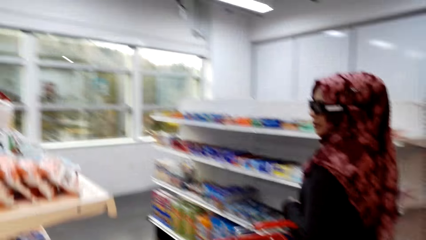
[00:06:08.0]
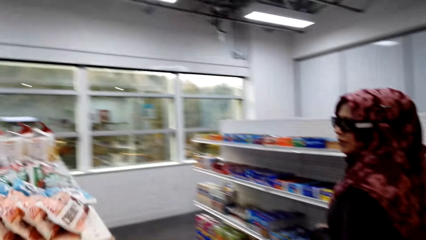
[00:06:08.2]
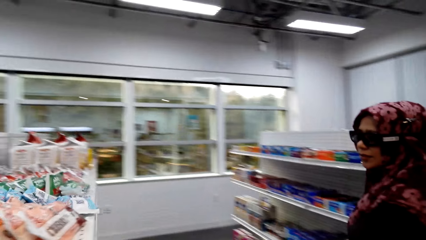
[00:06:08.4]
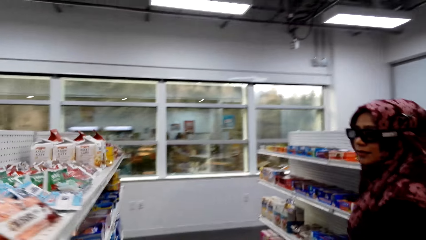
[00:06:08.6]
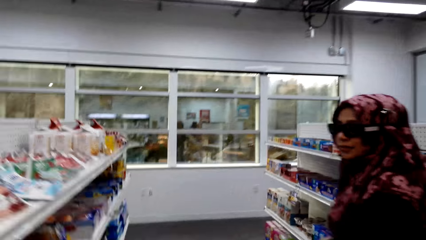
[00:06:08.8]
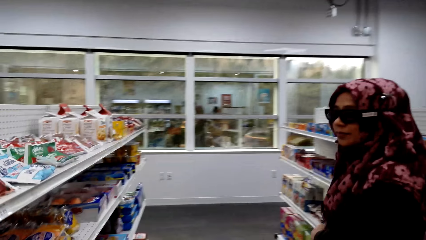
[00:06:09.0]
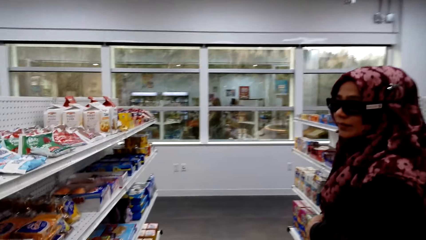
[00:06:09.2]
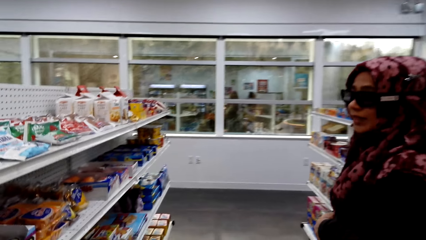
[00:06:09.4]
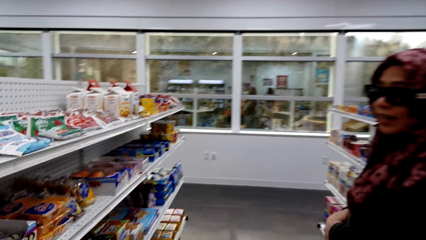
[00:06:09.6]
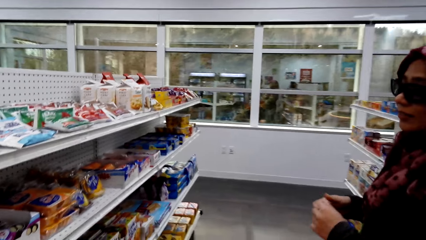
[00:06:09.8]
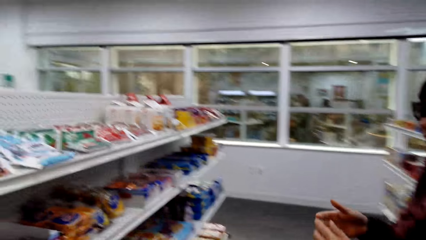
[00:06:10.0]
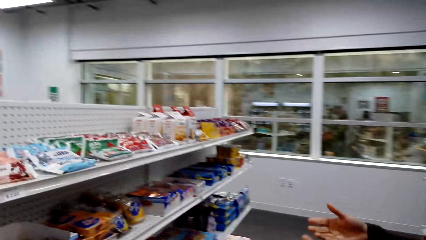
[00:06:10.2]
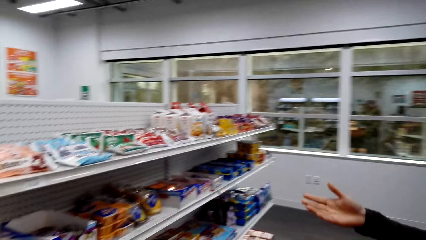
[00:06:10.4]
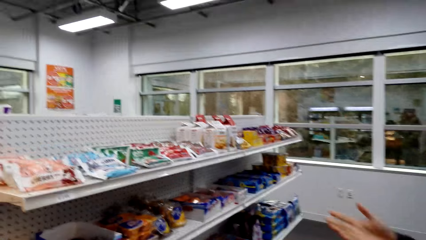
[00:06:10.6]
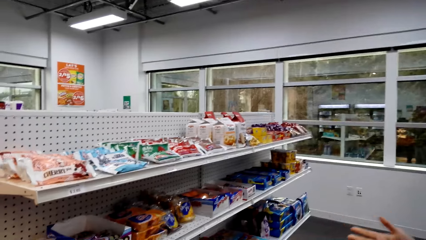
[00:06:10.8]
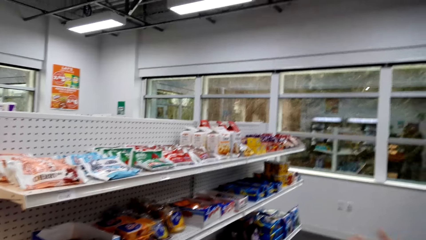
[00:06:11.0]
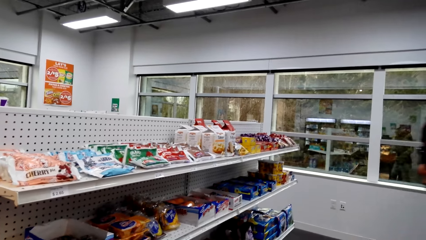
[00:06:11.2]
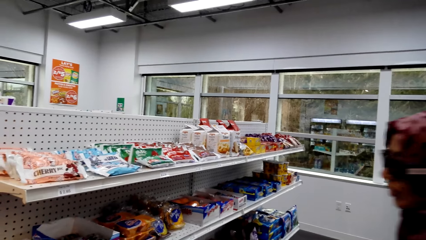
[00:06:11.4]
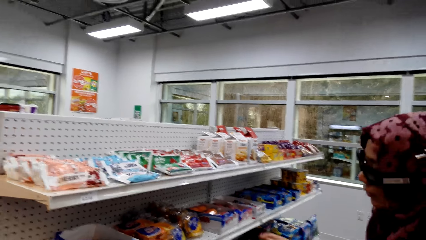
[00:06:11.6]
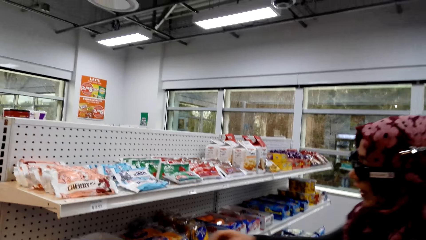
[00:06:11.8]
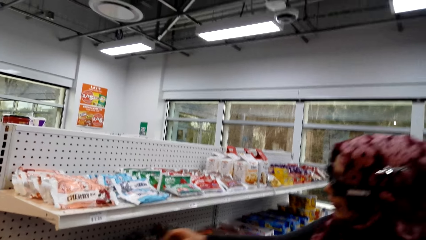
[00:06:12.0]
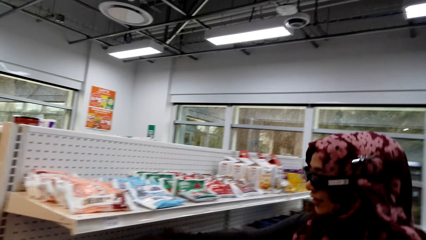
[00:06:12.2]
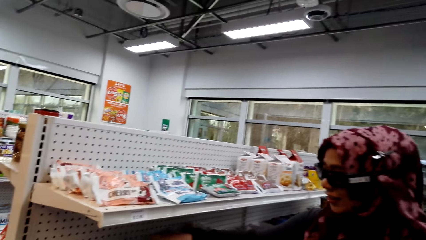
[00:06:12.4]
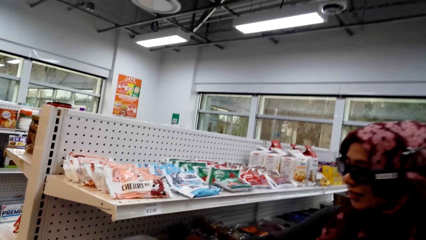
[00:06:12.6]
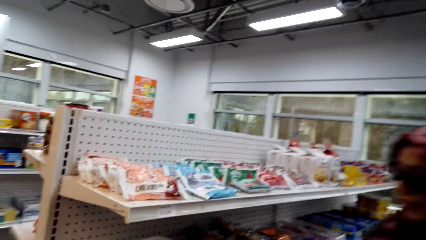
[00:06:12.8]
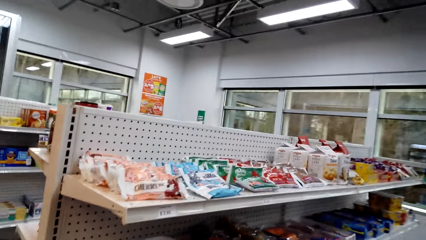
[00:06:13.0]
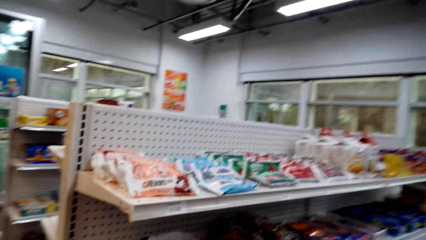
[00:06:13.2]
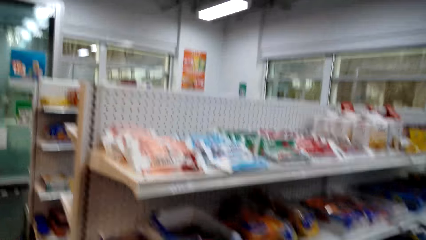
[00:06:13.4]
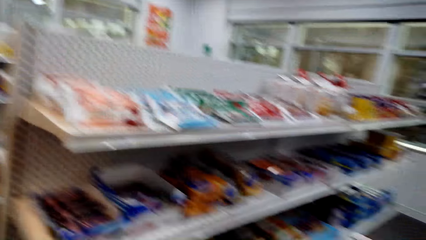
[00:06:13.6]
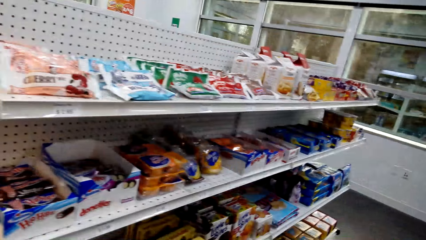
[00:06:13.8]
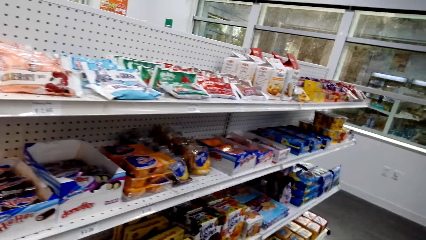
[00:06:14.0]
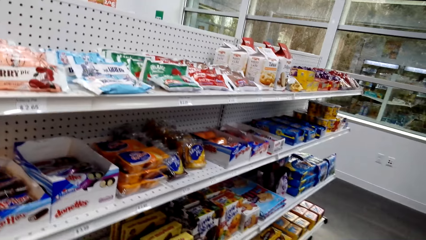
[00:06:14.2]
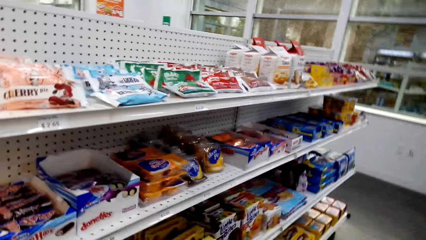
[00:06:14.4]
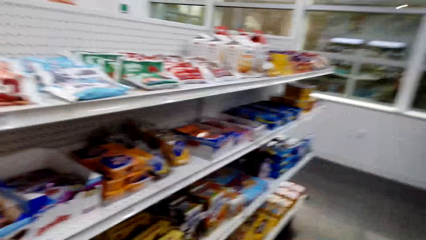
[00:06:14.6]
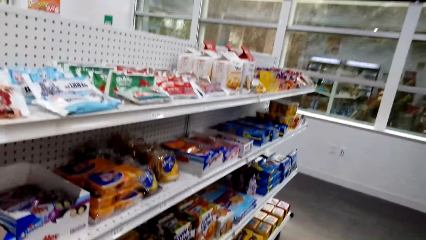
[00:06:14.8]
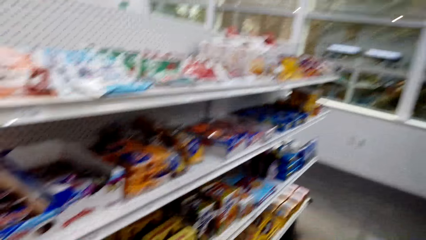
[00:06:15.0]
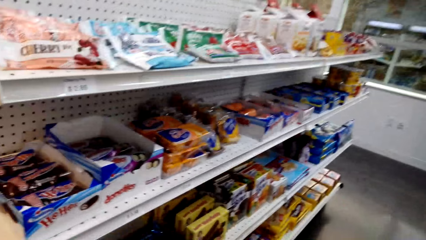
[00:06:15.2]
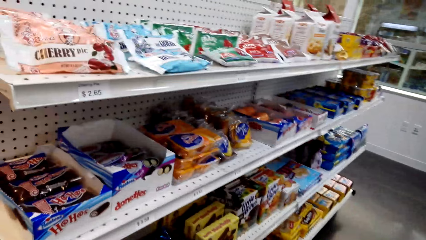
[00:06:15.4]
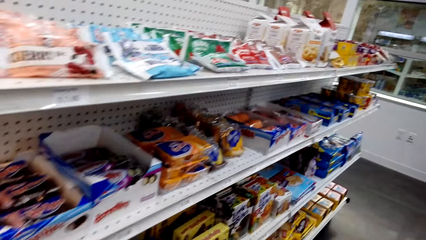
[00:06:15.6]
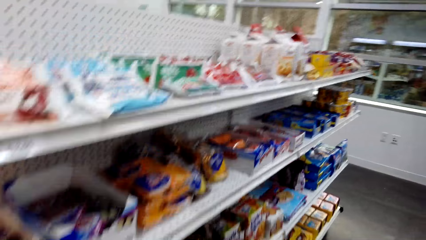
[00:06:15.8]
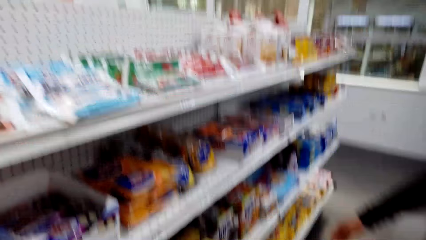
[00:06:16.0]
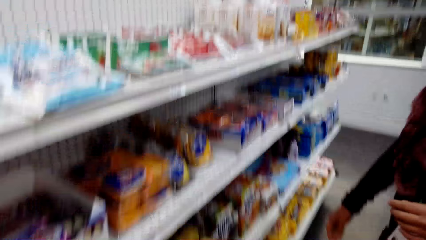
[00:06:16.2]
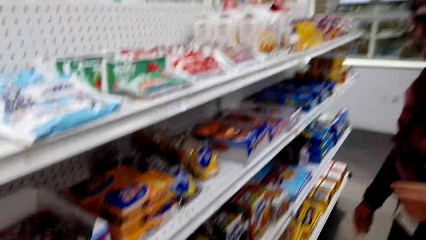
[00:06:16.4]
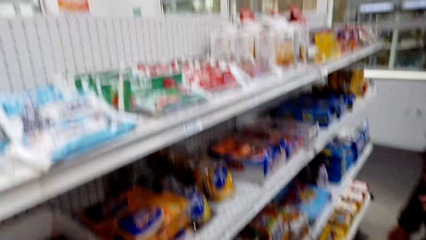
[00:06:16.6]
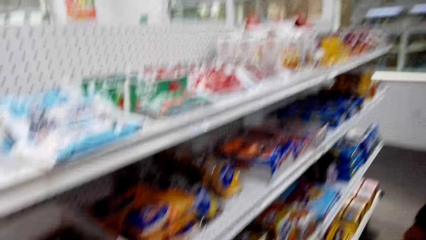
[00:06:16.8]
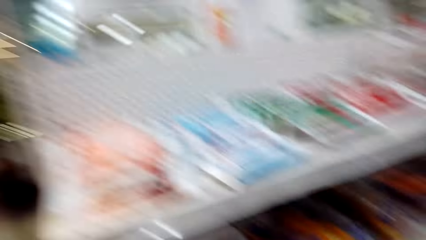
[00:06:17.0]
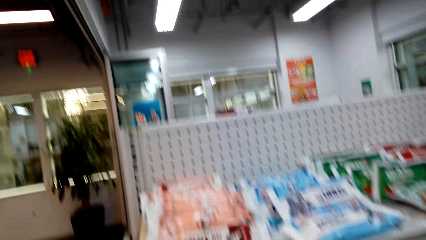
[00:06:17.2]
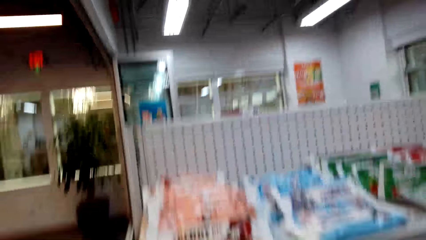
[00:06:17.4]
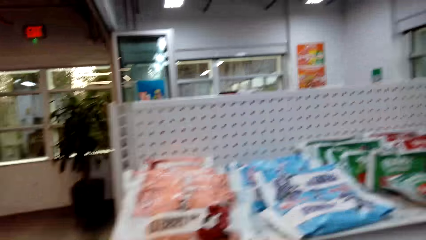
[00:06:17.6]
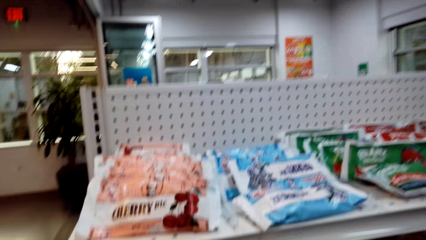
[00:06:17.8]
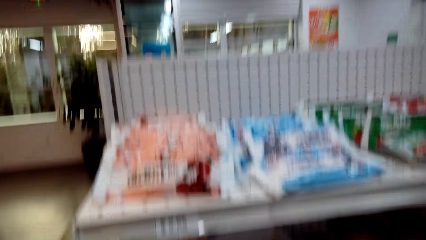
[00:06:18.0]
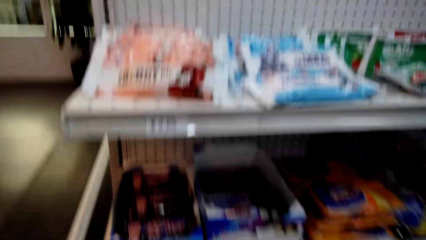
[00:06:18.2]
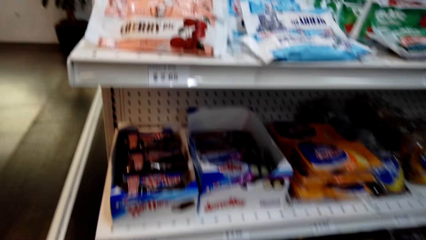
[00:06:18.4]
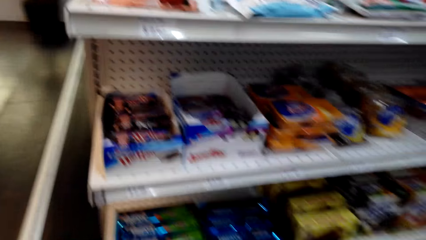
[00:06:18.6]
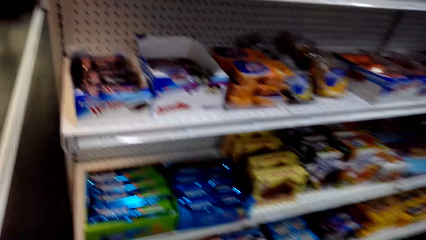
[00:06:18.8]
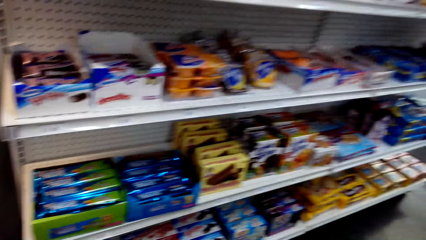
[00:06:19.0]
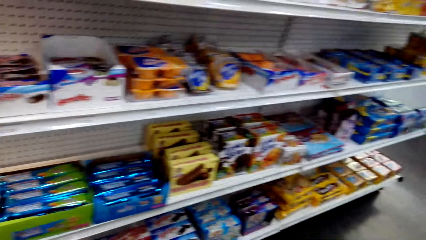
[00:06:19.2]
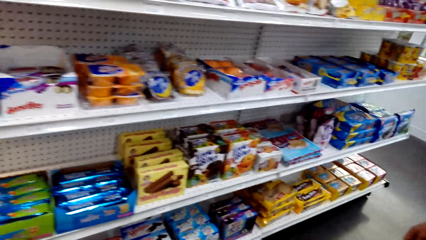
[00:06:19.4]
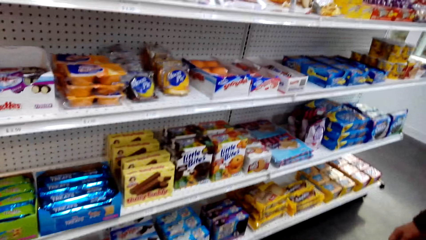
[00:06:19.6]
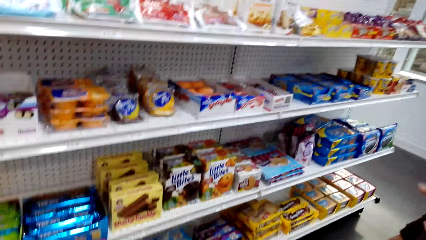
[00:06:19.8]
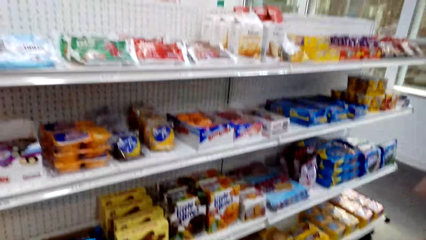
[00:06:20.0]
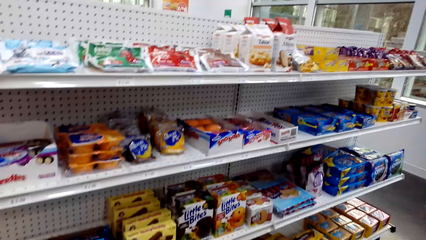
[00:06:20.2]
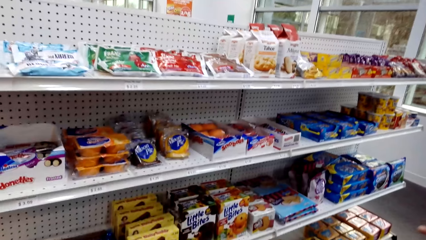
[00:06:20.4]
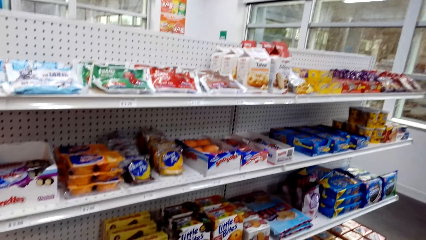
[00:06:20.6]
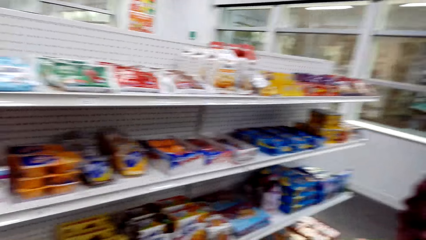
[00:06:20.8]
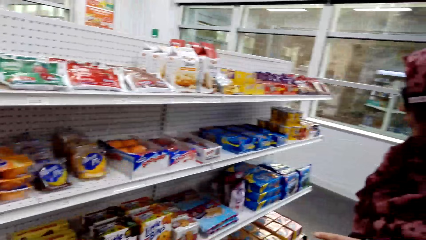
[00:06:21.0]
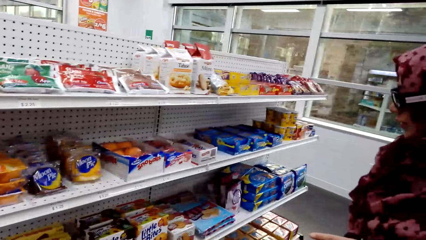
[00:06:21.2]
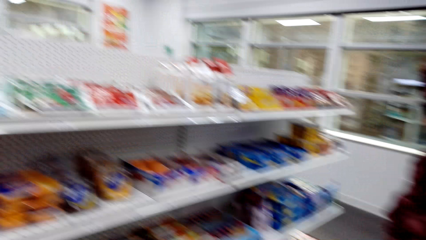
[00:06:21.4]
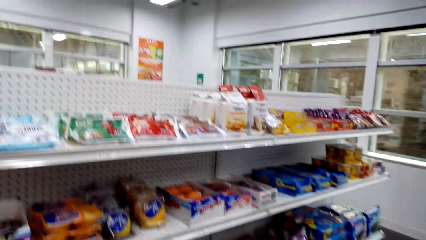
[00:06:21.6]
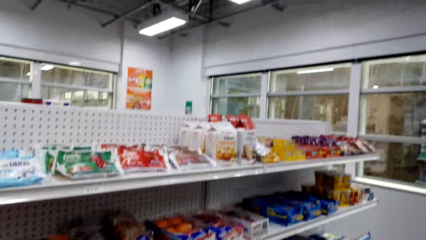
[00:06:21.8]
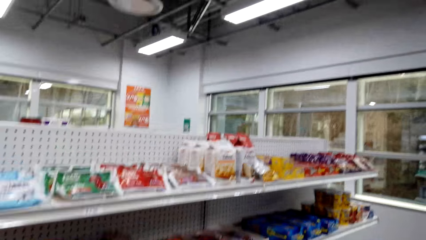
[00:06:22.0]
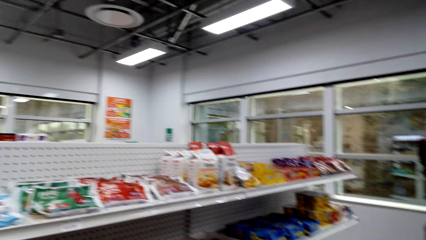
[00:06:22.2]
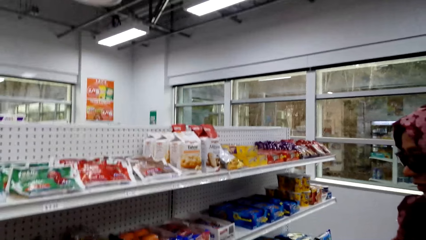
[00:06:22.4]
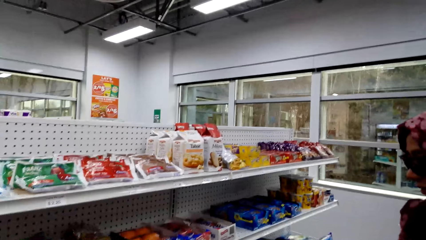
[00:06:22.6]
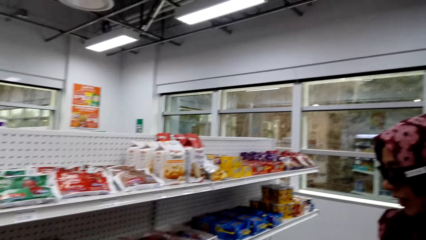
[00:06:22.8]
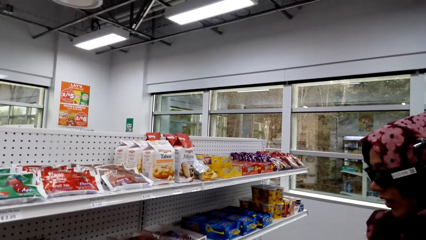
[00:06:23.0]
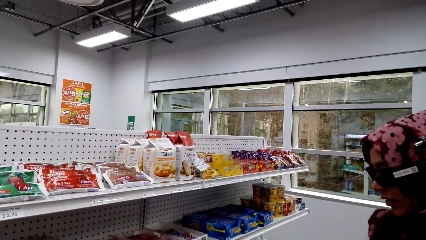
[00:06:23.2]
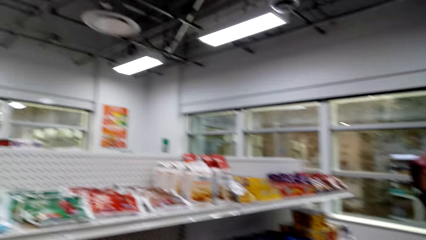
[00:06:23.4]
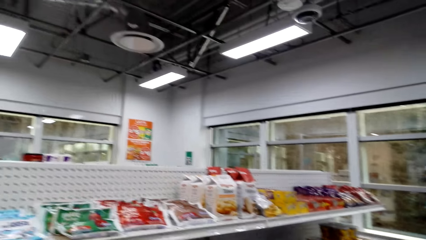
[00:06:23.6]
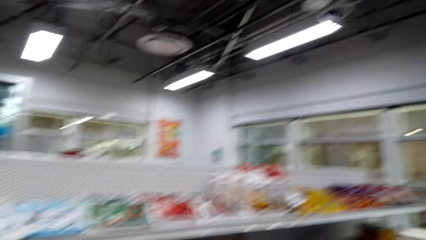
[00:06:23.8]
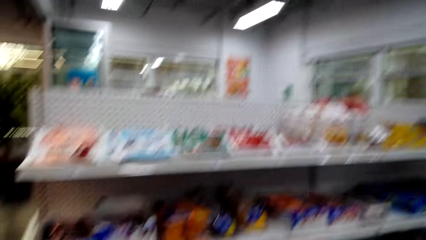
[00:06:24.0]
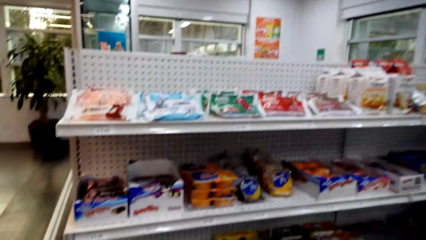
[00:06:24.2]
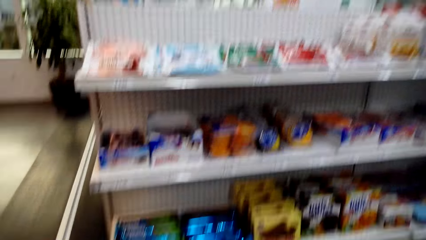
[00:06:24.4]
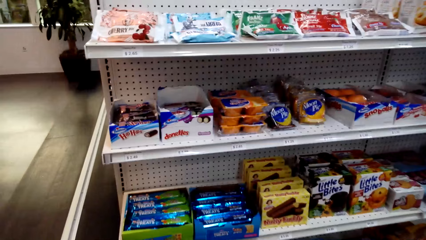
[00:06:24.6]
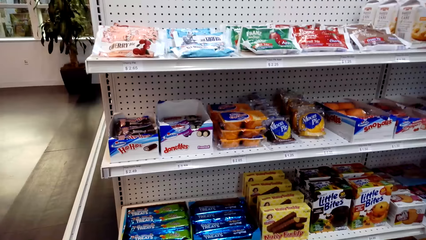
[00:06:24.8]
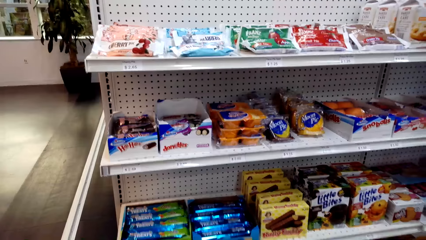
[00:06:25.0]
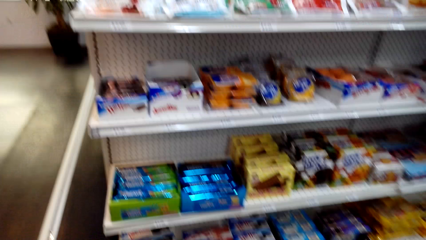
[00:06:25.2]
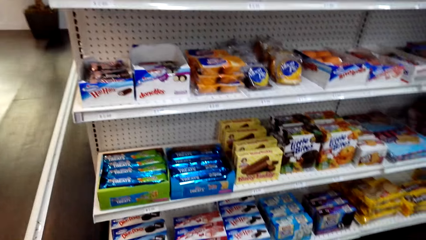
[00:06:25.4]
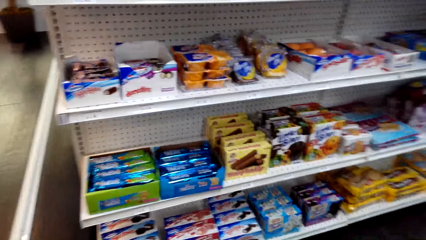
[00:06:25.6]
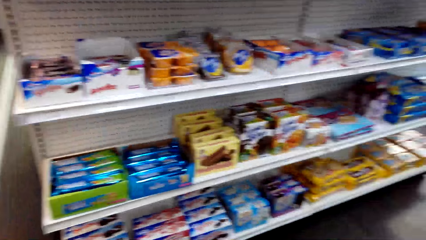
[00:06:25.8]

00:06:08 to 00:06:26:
The woman converses with the camera wearer. The camera wearer converses with the woman. The woman converses with the camera wearer.
